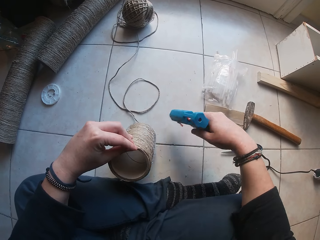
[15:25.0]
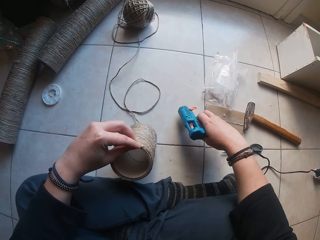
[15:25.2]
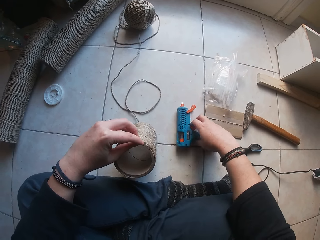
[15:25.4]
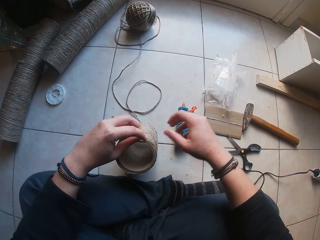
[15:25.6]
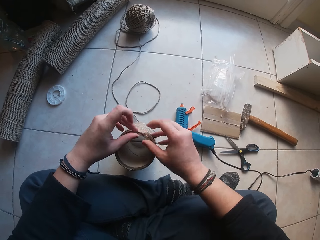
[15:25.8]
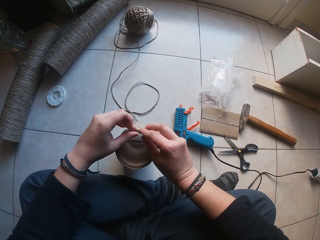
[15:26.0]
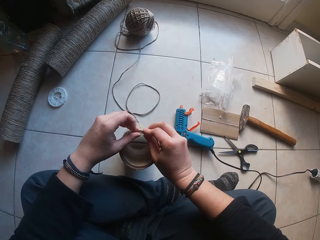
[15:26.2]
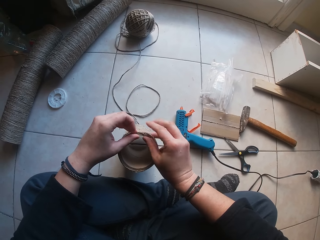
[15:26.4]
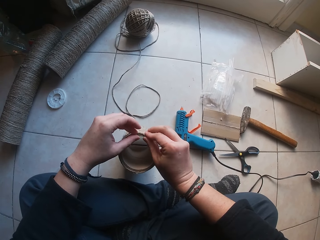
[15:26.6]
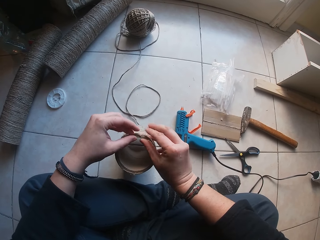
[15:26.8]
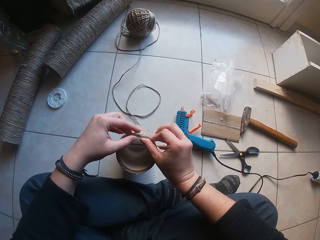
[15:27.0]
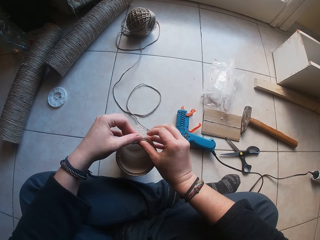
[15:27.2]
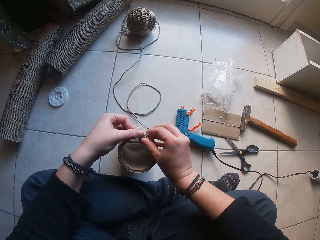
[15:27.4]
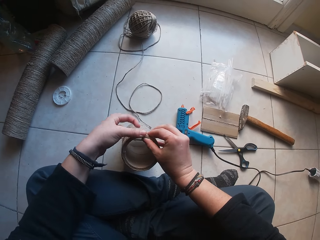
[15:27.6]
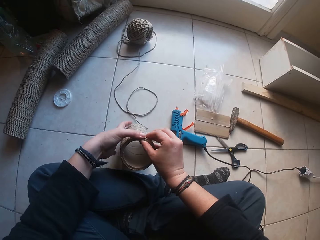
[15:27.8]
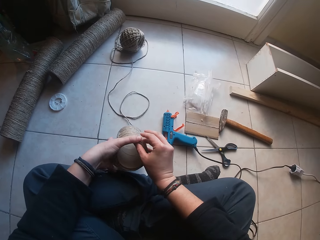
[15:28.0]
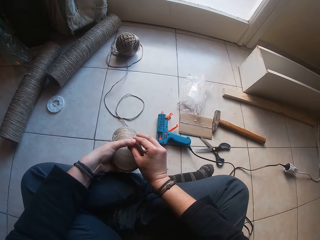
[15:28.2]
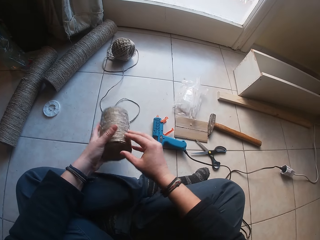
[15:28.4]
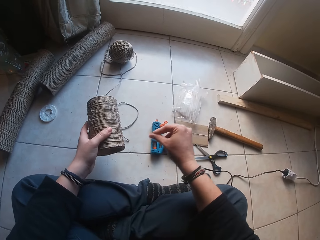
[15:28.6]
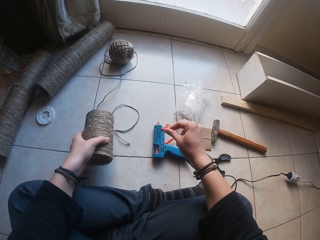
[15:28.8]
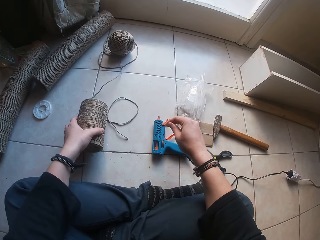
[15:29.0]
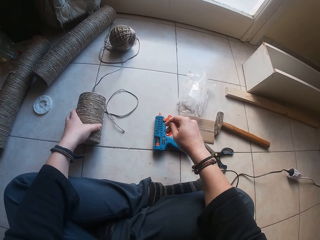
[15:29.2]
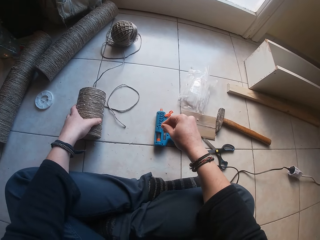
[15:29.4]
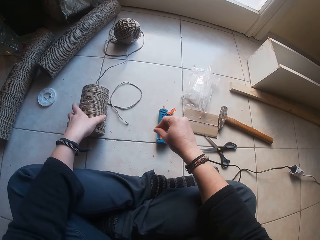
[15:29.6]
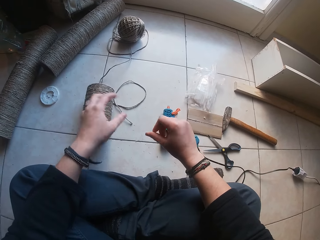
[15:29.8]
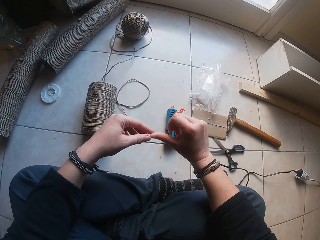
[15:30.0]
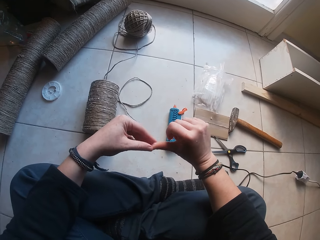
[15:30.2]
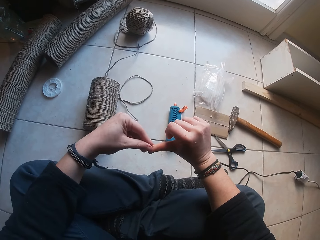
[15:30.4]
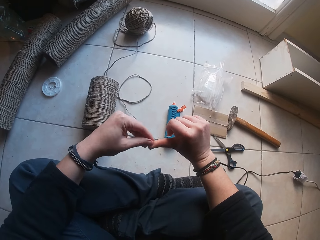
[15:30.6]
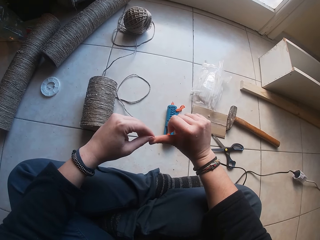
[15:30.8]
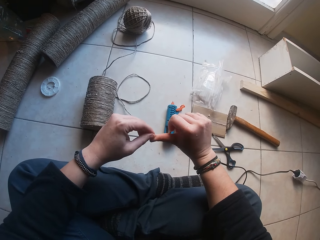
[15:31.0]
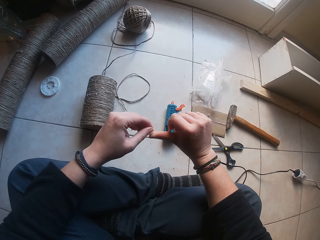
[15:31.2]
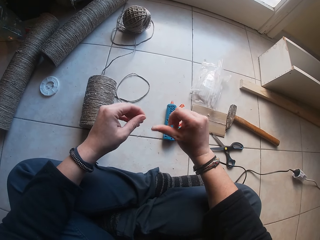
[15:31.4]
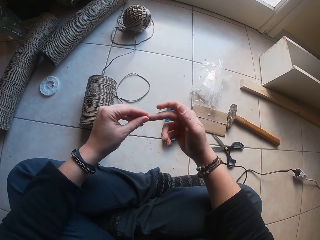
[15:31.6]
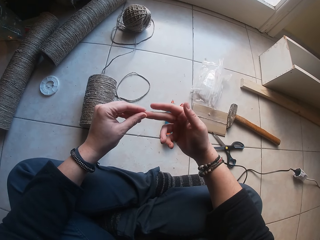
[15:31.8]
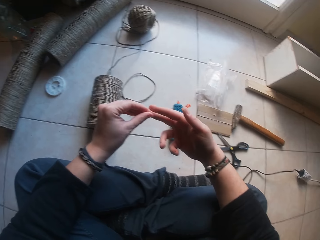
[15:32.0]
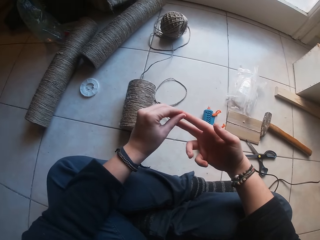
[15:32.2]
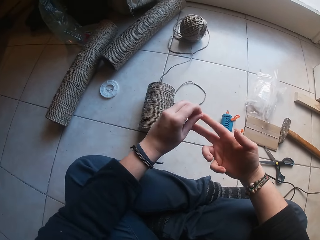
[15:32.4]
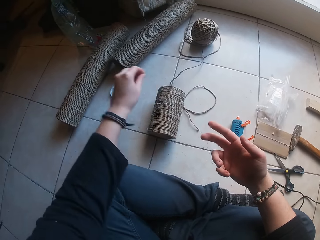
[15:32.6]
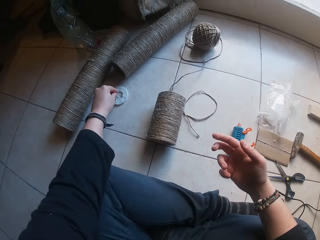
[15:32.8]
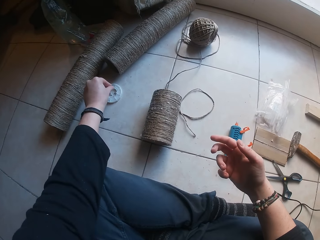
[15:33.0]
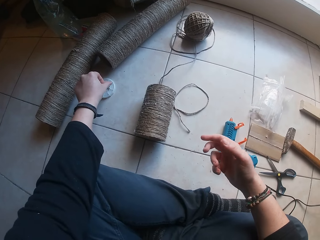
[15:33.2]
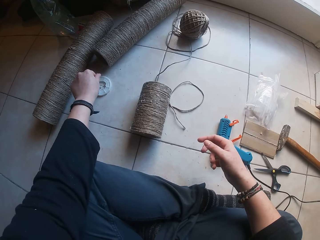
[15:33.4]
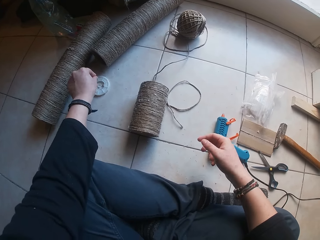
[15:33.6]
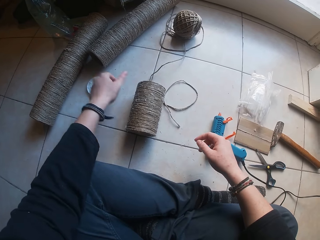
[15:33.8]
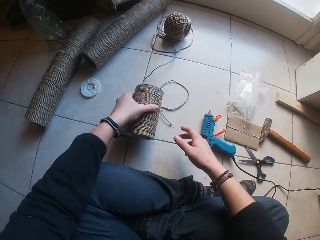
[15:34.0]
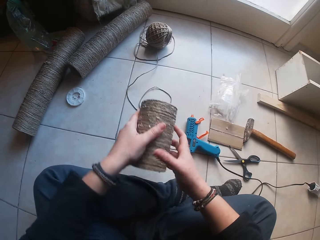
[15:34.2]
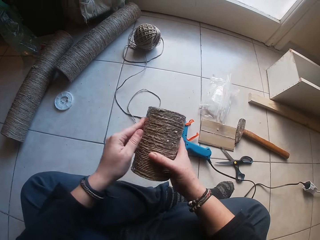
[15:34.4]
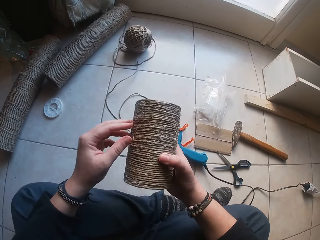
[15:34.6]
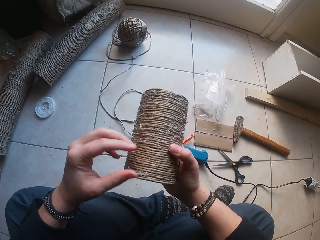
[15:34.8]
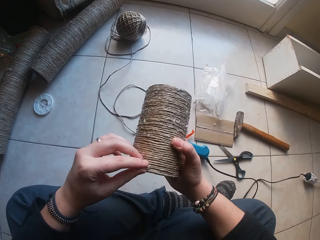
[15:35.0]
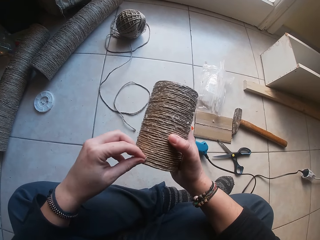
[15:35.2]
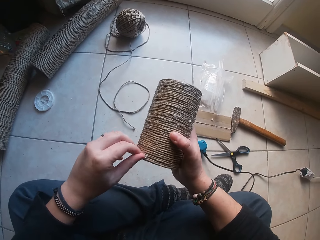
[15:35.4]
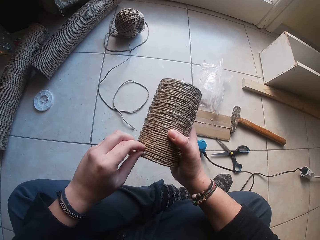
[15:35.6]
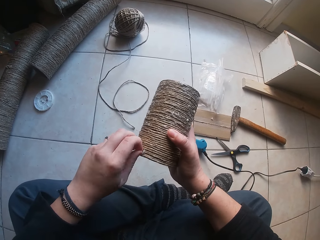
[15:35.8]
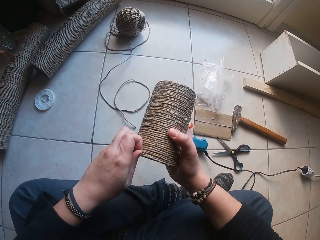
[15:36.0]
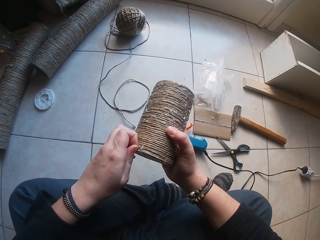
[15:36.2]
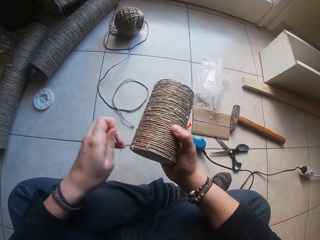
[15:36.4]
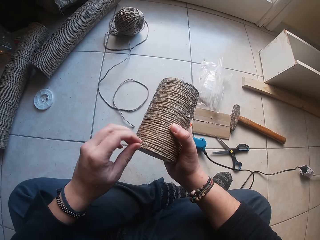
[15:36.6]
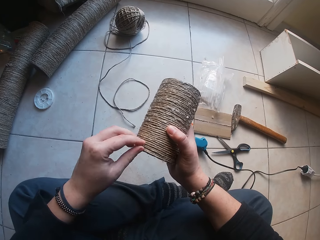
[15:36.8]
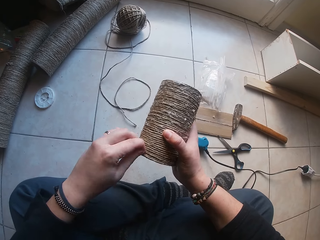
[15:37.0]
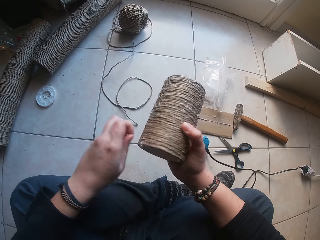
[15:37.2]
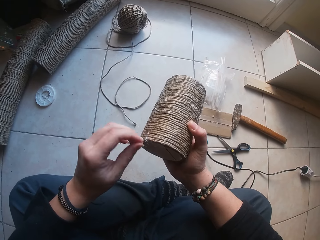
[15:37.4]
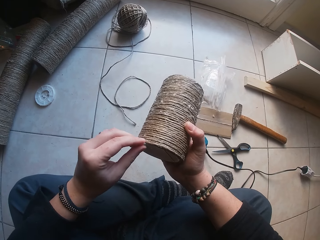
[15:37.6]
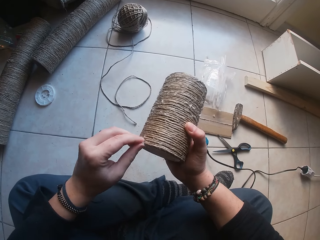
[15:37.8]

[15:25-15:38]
The camera wearer drops the glue gun in her right hand on the ground. She presses the twine on the cardboard tube on the ground with both hands. She removes dried glue from both hands. She drops remnants of the dried glue from both hands on the floor with her left hand. She picks the twined cardboard tube from the ground with her left hand. She holds the twined cardboard tube with both hands. She holds the twined cardboard tube with her right hand. She removes dried glue remnants on the twined cardboard tube in her right hand with her left hand.

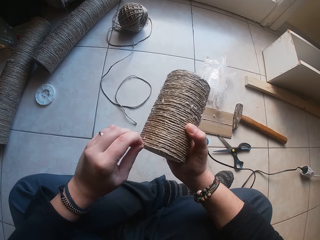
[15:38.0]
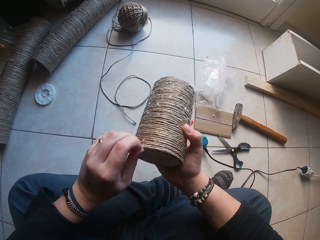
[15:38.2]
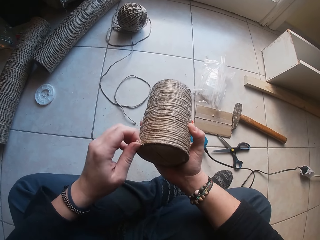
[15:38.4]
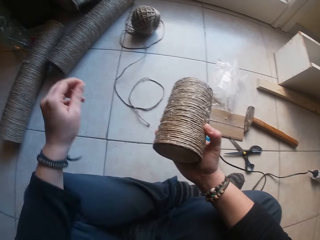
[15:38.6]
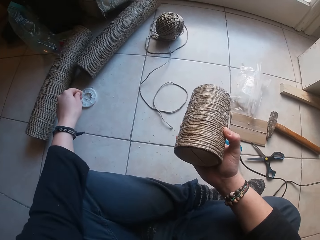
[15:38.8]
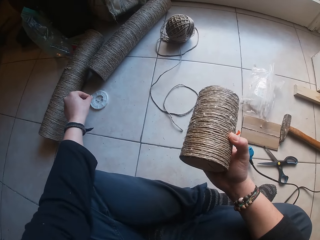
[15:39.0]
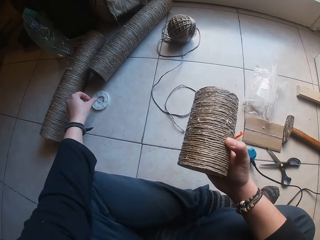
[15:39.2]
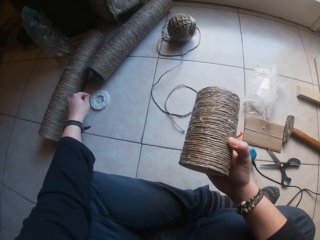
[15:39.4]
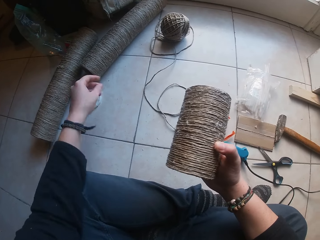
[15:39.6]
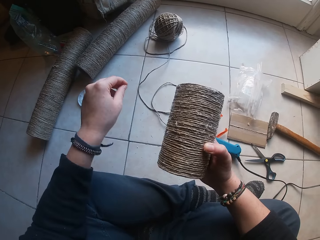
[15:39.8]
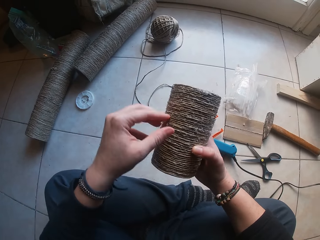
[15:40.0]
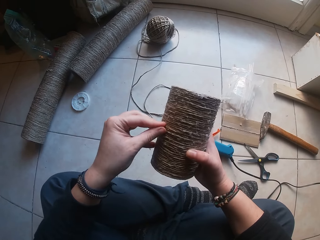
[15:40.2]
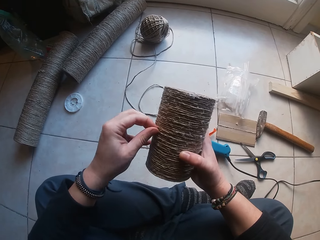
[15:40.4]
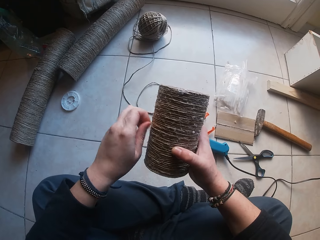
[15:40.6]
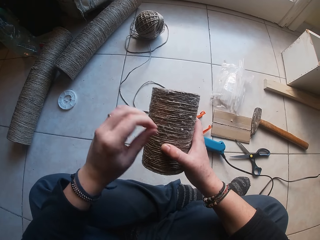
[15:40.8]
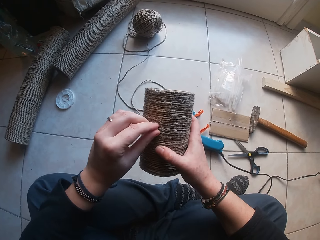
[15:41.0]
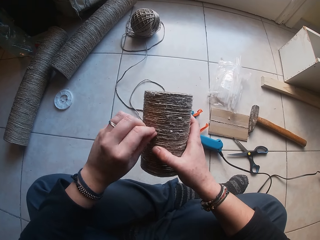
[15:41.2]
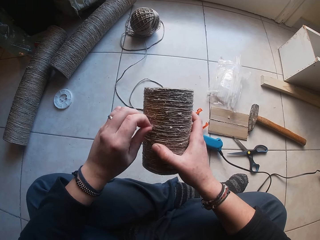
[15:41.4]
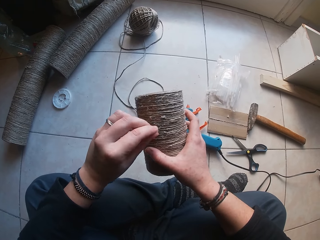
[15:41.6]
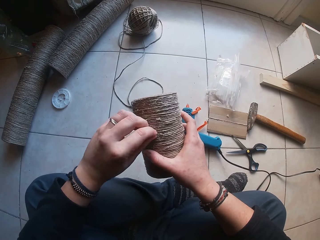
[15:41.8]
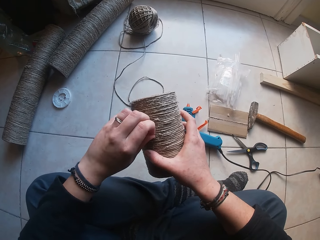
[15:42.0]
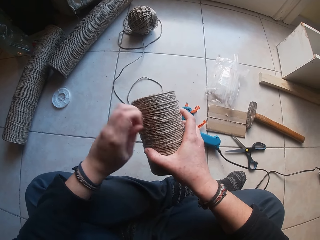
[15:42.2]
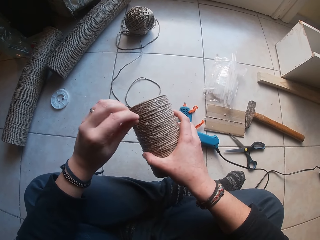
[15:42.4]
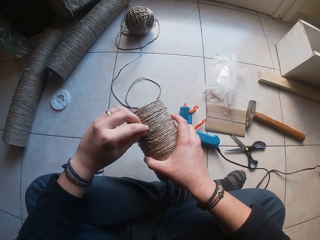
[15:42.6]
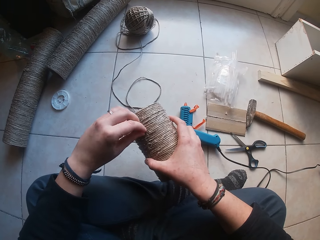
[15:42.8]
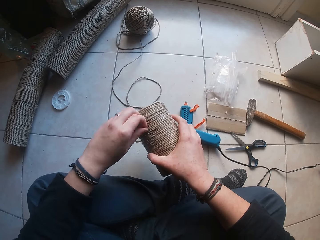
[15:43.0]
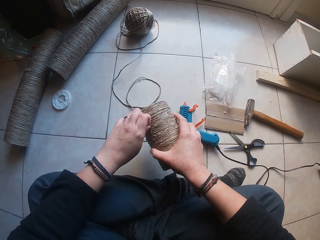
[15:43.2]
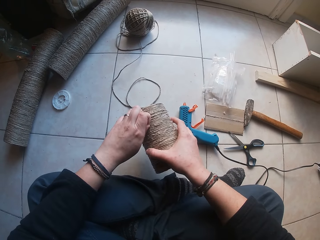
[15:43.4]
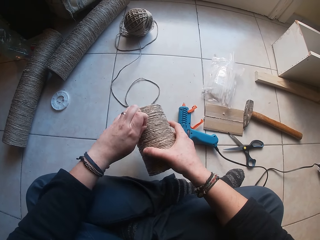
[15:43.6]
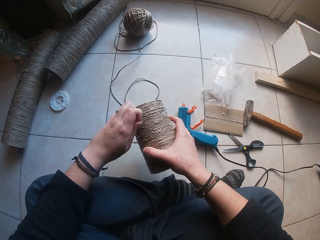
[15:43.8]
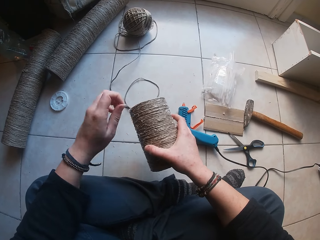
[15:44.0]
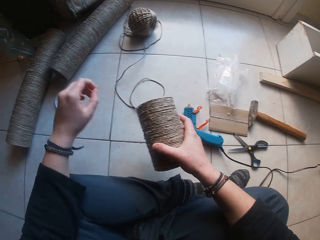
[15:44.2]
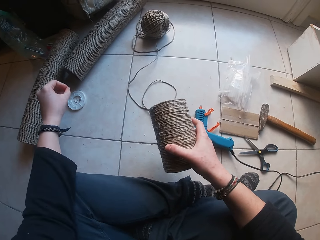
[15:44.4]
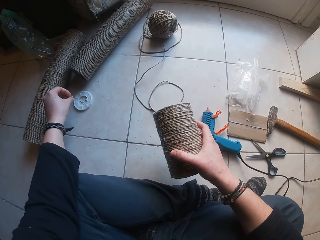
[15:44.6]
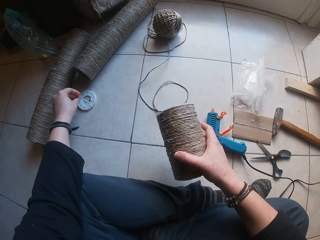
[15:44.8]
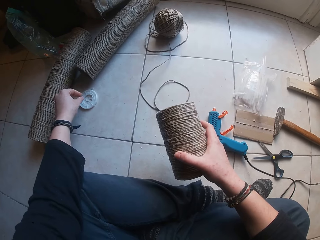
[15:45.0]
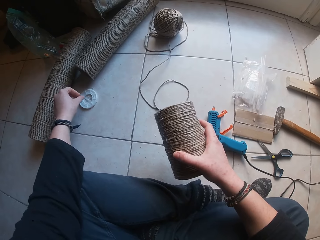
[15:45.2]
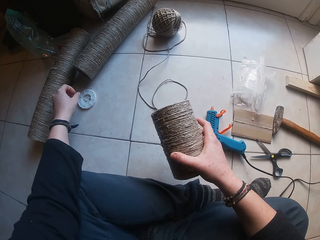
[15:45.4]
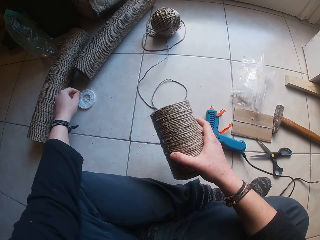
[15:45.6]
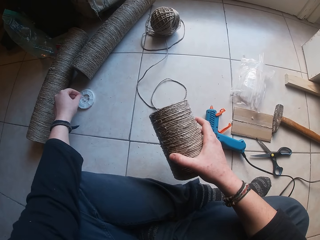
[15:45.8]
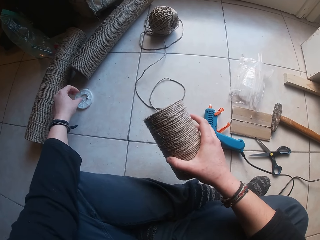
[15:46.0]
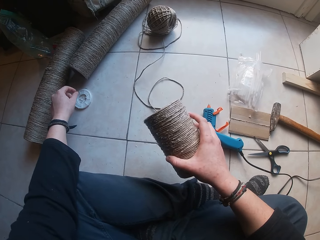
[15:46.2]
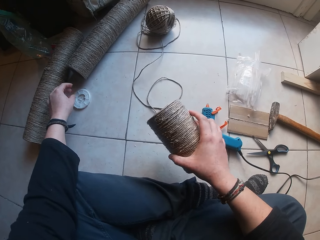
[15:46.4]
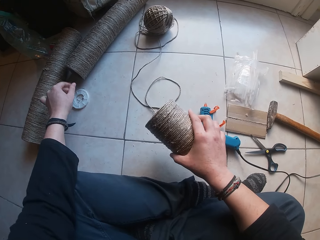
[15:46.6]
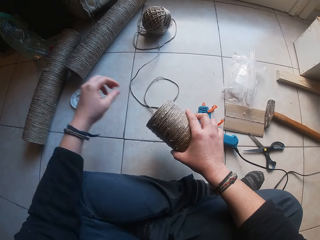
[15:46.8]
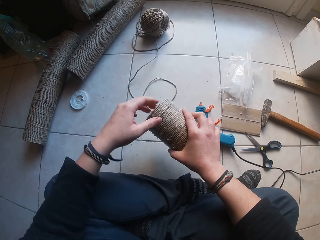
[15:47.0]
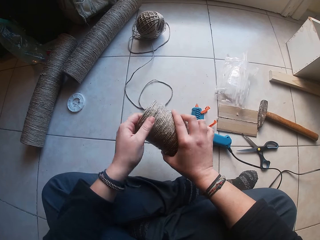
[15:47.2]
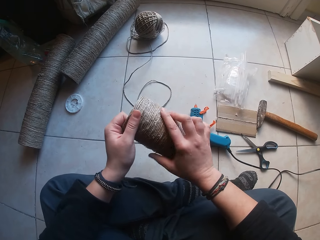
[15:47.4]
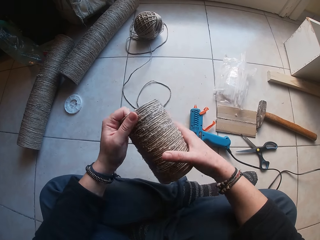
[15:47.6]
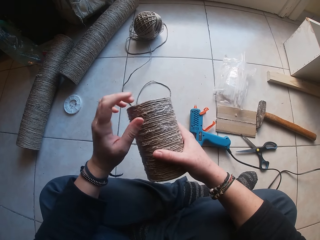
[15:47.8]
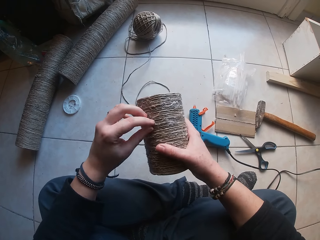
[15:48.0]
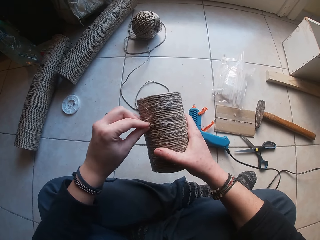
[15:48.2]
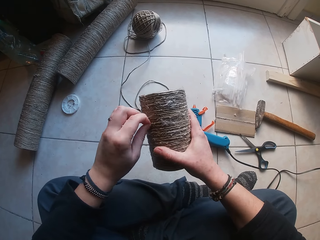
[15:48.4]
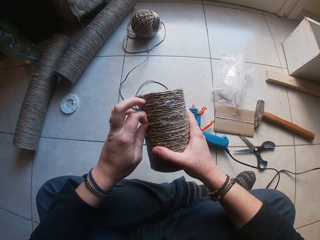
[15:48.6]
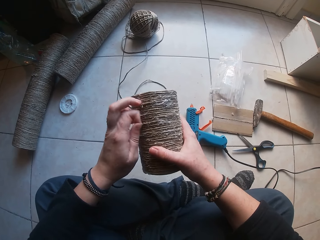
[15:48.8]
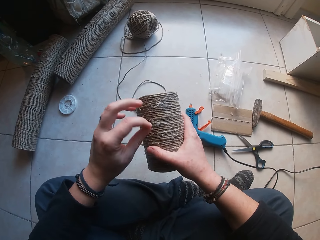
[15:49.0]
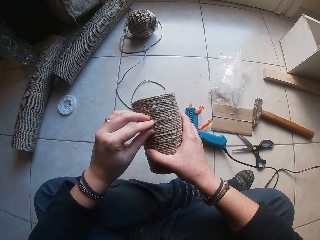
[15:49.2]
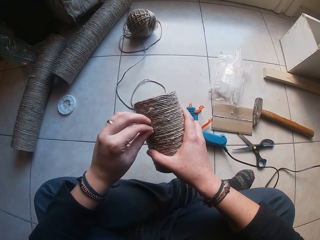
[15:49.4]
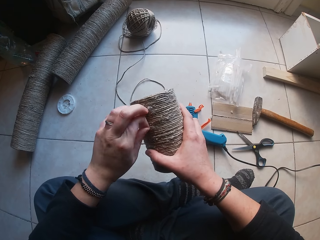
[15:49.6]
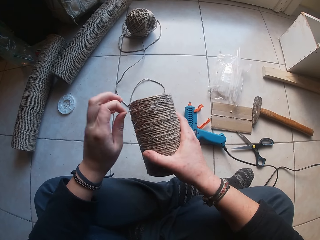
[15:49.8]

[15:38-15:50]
The camera wearer drops the dried glue remnants in her left hand on the ground. She removes the dried glue remnants on the twined cardboard tube in her right hand with her left hand. She drops the dried glue remnants in her left hand on the ground. She removes the dried glue remnants on the twined cardboard tube in her right hand with her left hand.
